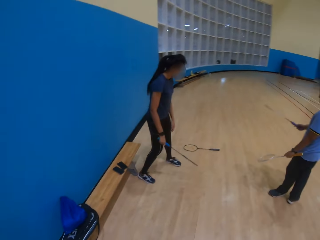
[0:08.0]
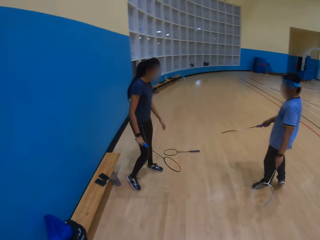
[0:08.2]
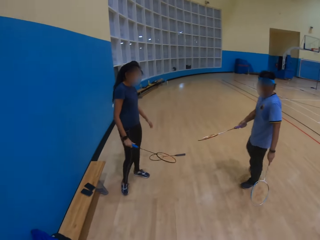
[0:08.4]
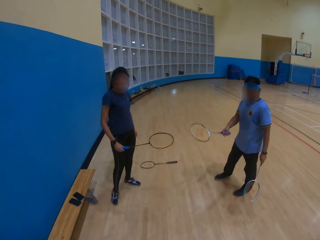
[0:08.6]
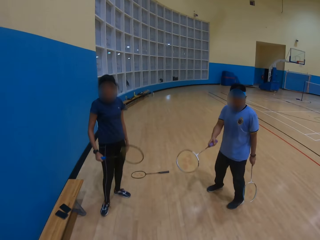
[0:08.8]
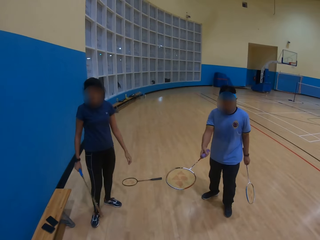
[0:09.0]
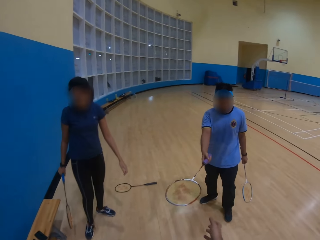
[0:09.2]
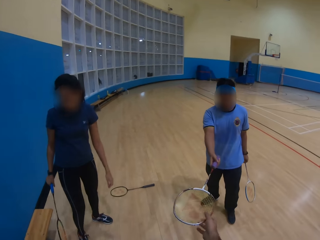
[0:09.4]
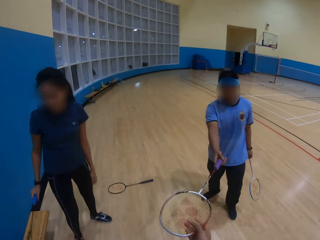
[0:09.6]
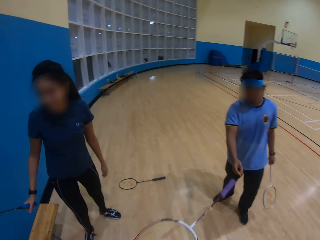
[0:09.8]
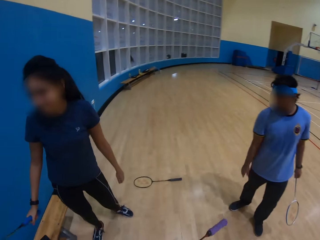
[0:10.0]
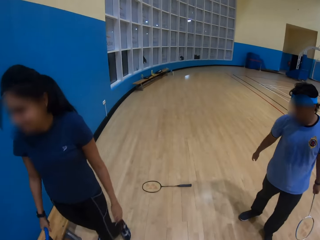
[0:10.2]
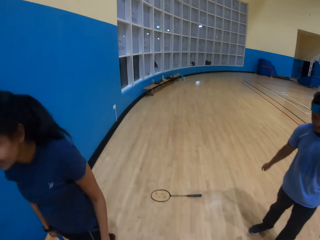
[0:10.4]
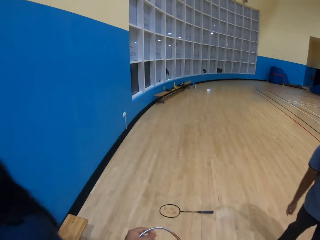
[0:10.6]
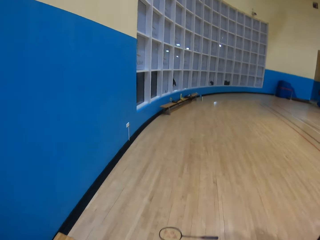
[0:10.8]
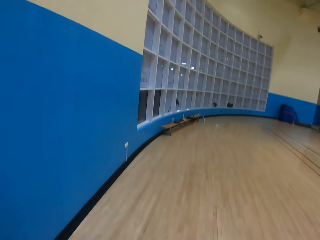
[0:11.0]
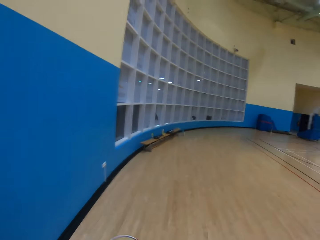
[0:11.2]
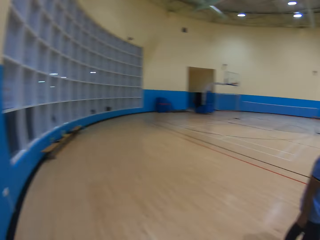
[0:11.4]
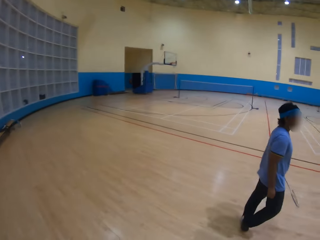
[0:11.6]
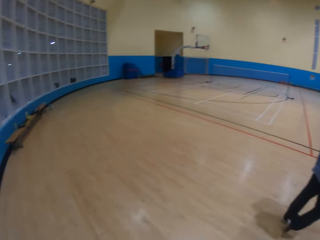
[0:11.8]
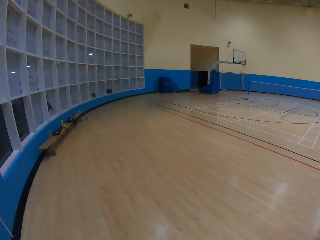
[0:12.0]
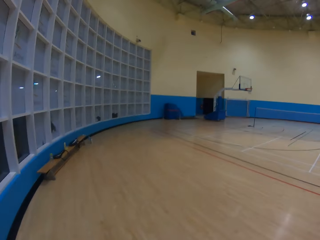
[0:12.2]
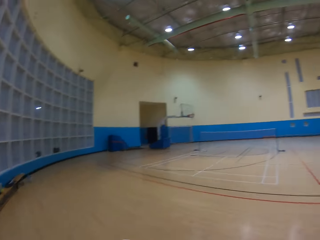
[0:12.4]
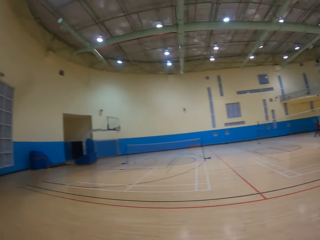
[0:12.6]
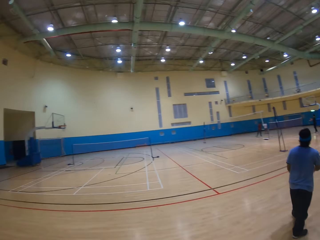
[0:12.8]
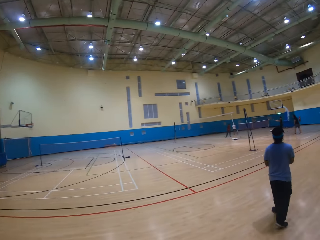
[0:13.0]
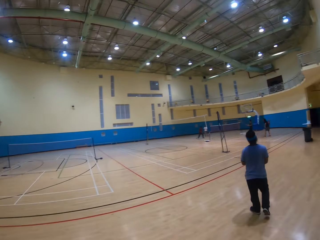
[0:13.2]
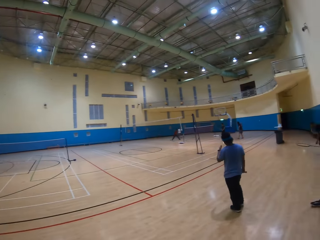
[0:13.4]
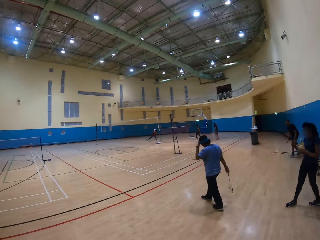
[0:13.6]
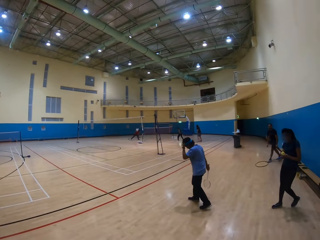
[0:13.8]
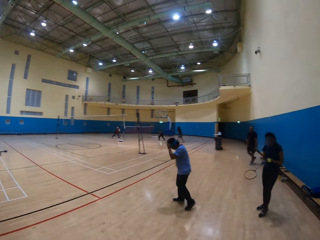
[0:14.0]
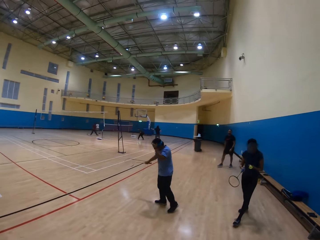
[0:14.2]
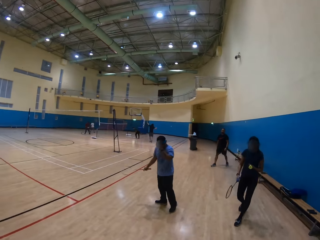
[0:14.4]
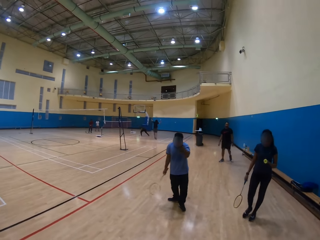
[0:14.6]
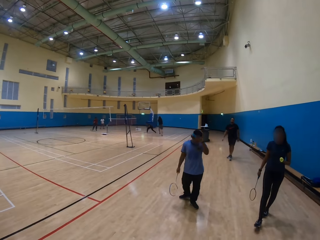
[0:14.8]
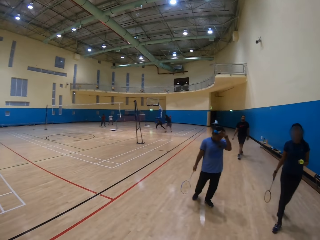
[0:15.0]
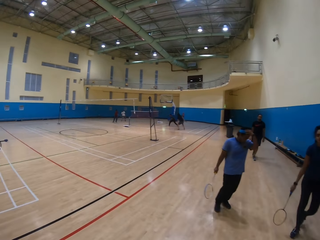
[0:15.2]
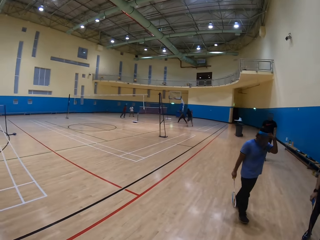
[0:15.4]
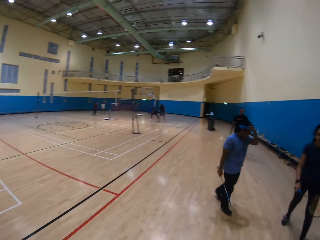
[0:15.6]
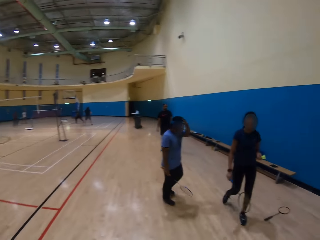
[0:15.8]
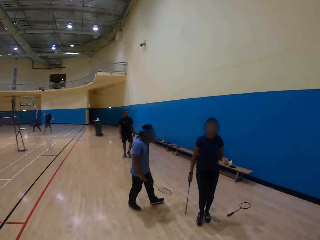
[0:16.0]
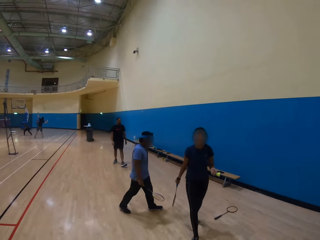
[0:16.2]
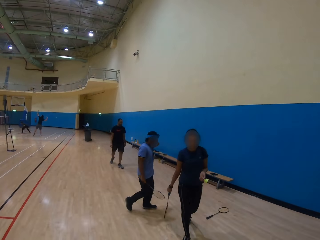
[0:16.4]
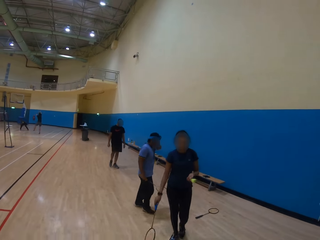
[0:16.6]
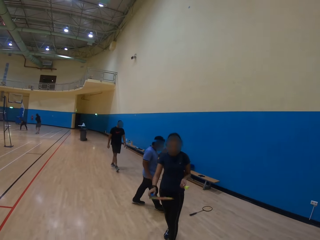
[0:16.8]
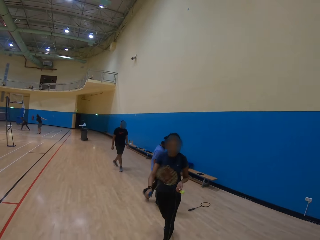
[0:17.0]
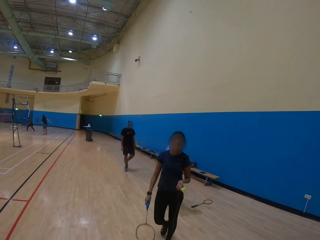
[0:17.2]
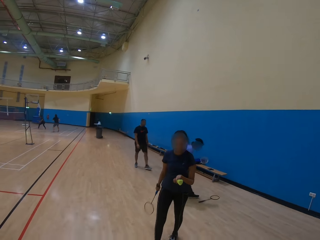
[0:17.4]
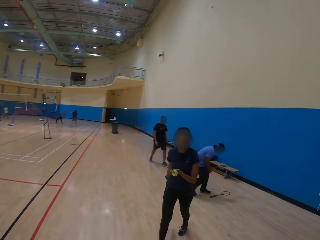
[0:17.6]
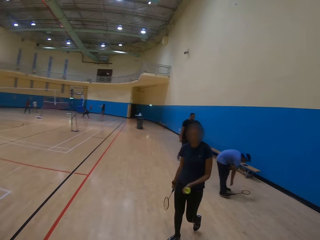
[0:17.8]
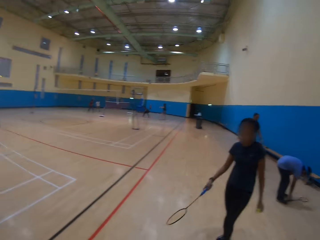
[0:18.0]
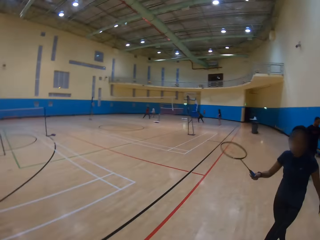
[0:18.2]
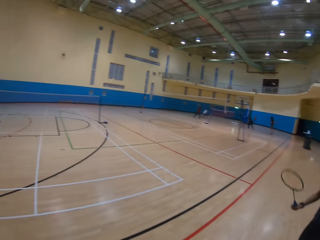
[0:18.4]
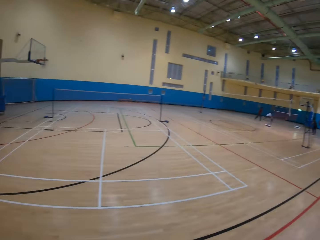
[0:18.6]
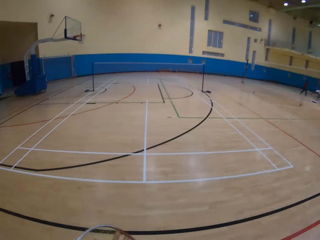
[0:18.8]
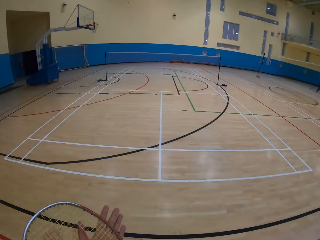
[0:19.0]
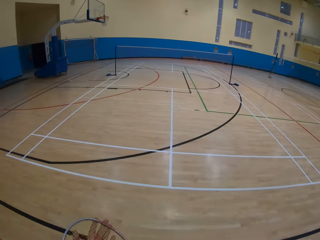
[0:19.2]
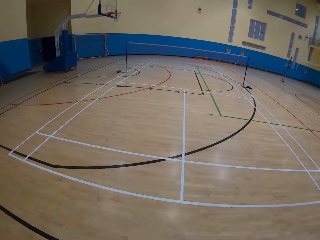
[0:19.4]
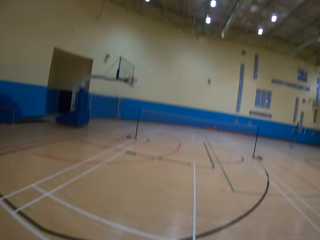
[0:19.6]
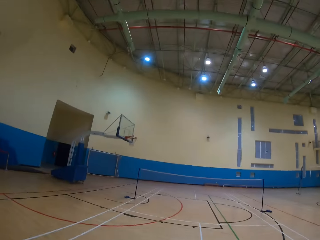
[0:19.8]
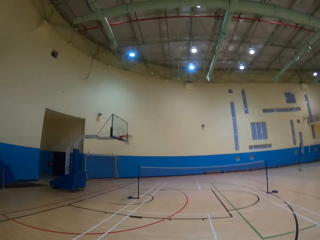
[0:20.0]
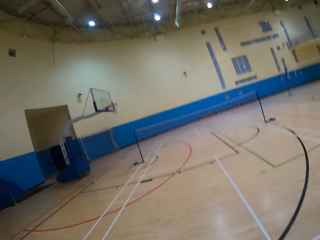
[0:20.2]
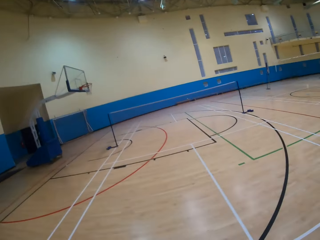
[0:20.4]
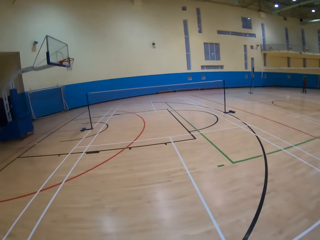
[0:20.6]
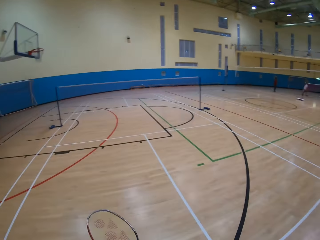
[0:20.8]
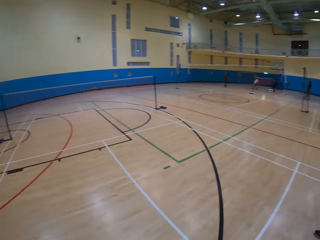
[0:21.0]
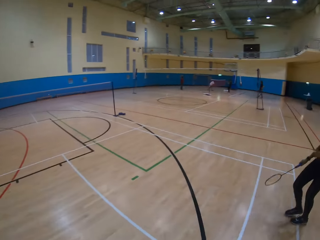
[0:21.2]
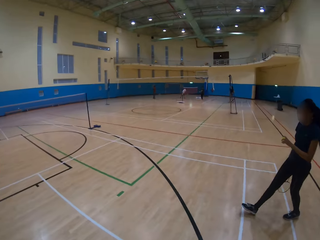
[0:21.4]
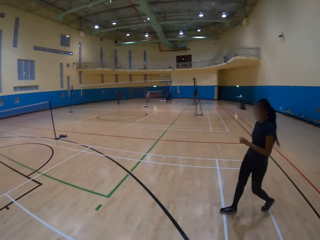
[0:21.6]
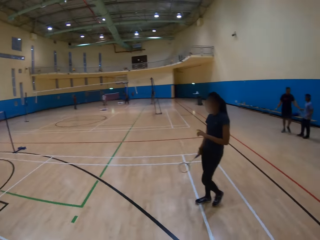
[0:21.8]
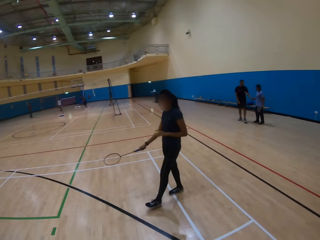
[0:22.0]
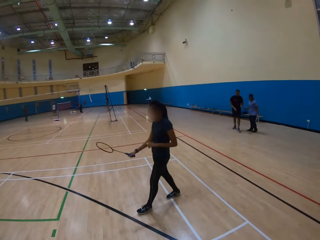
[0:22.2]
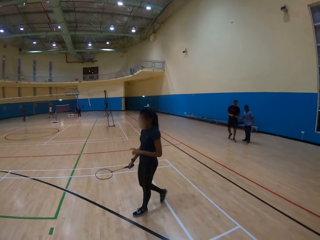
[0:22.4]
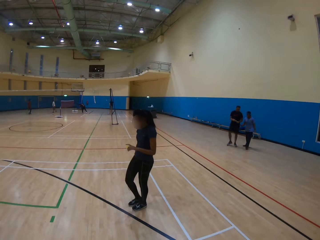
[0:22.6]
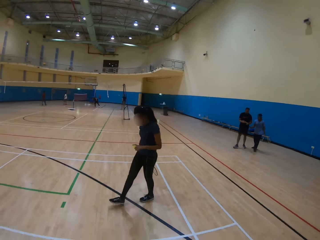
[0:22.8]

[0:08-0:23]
A man interacts with a woman. The man passes a racket to the camera wearer. The man drops the racket on the floor. The woman moves around. The man walks around the room. The woman walks around the room. The man picks up a shuttlecock from the ground. The camera wearer walks around. The woman walks around.

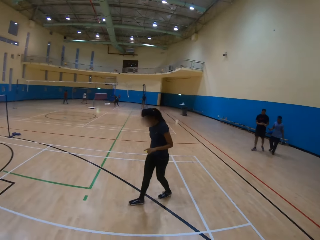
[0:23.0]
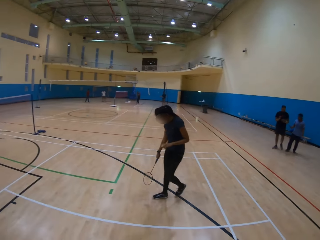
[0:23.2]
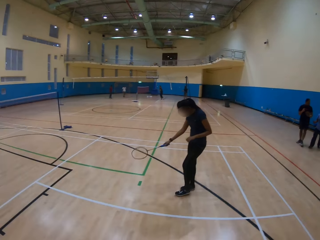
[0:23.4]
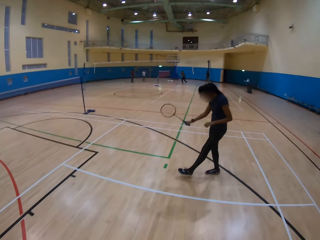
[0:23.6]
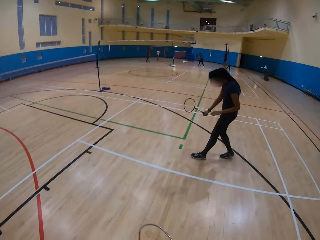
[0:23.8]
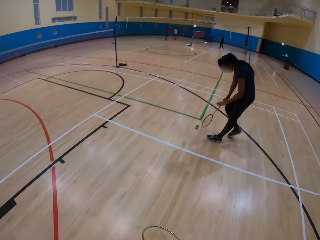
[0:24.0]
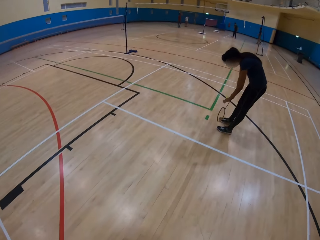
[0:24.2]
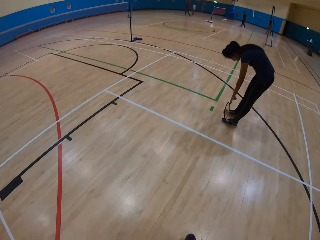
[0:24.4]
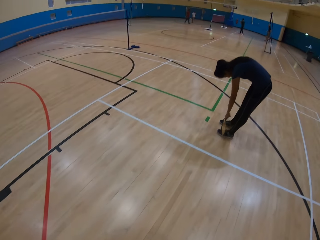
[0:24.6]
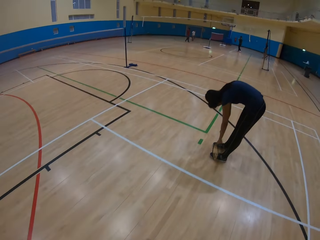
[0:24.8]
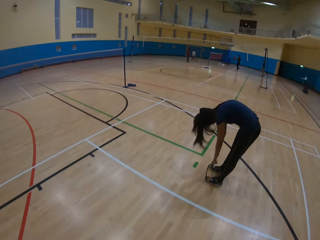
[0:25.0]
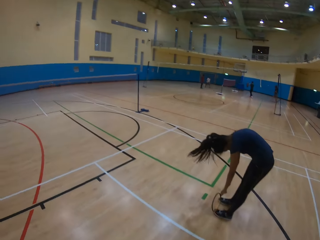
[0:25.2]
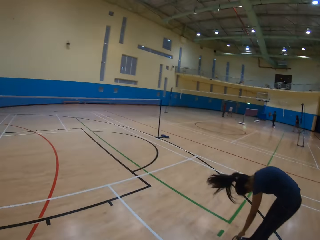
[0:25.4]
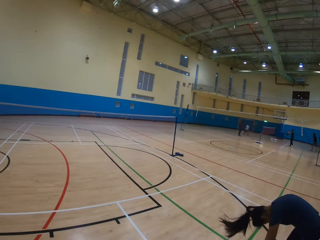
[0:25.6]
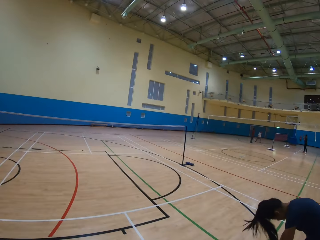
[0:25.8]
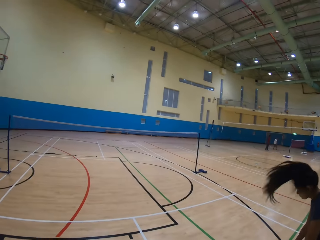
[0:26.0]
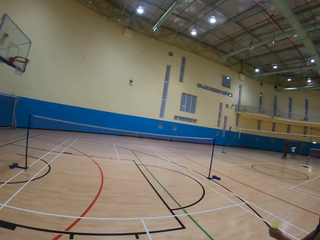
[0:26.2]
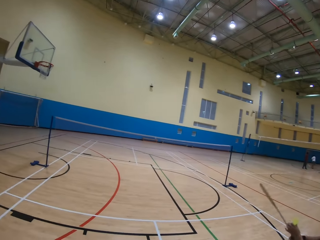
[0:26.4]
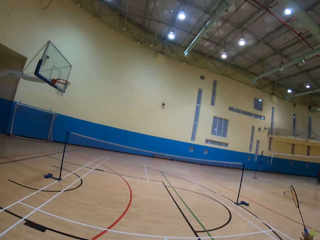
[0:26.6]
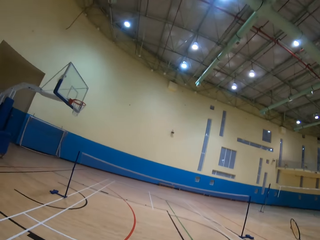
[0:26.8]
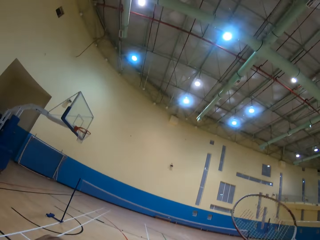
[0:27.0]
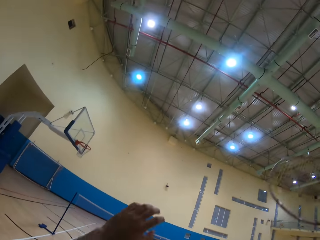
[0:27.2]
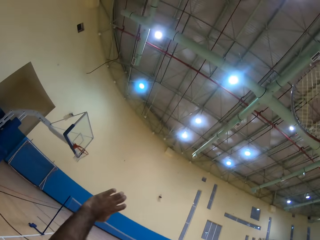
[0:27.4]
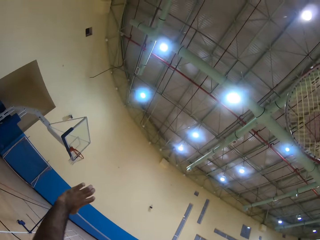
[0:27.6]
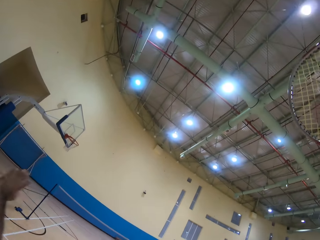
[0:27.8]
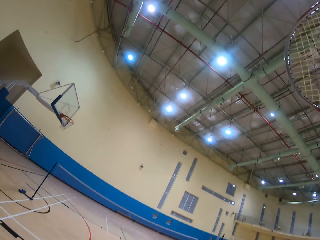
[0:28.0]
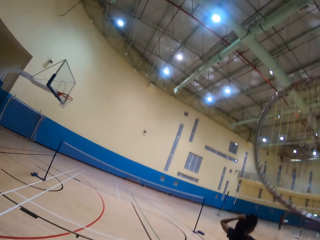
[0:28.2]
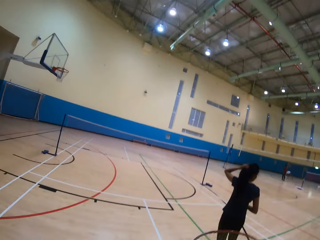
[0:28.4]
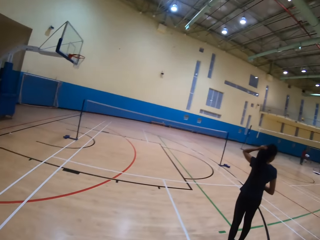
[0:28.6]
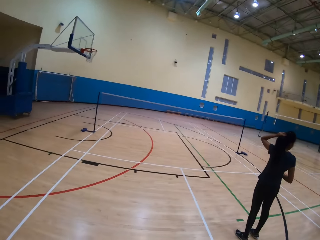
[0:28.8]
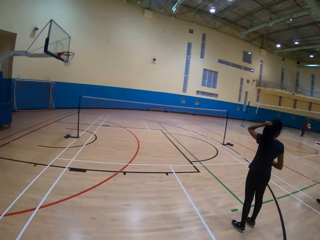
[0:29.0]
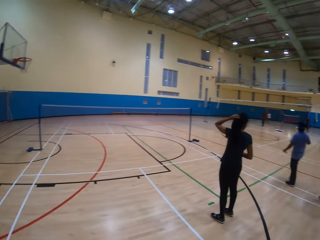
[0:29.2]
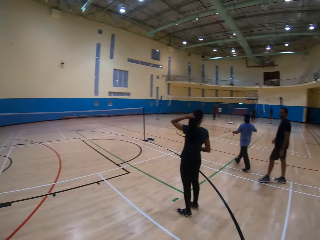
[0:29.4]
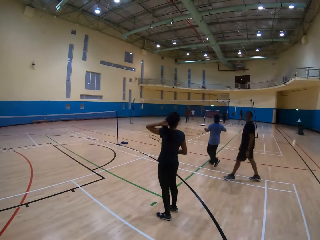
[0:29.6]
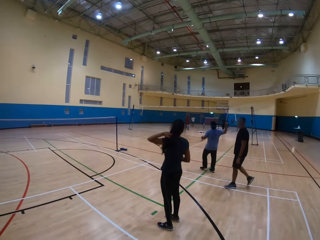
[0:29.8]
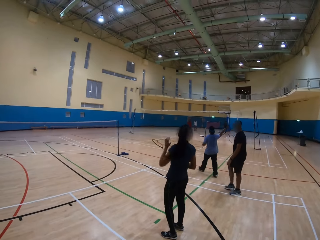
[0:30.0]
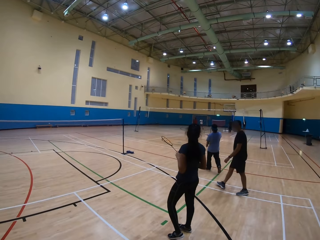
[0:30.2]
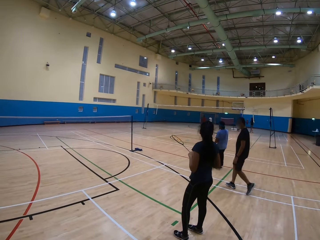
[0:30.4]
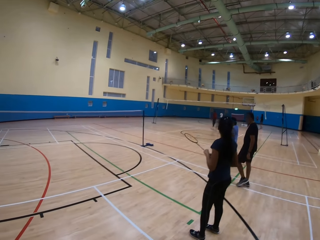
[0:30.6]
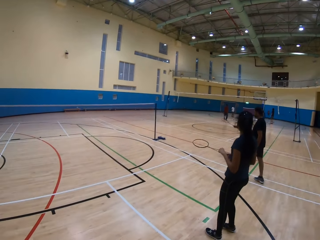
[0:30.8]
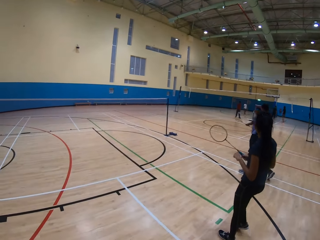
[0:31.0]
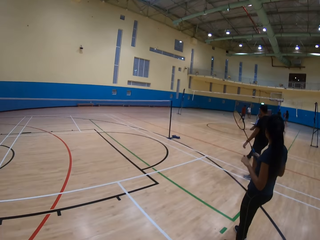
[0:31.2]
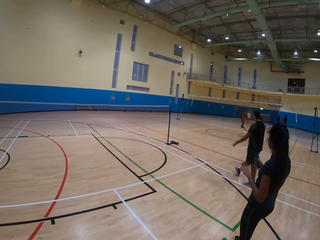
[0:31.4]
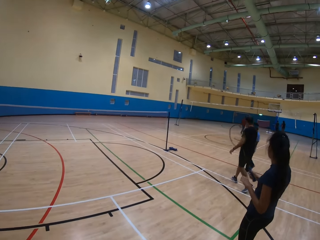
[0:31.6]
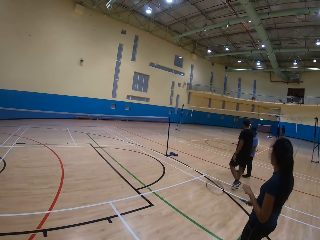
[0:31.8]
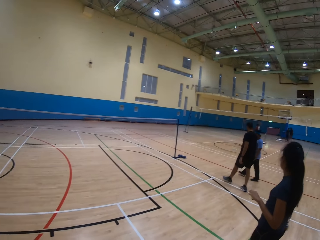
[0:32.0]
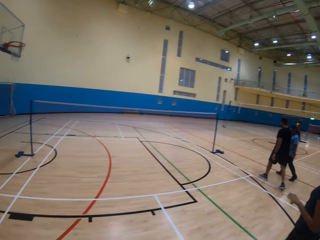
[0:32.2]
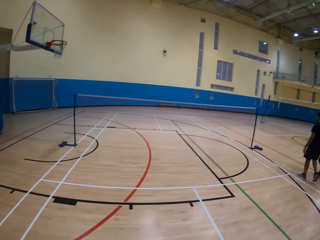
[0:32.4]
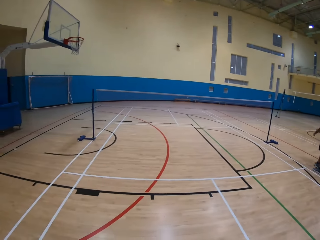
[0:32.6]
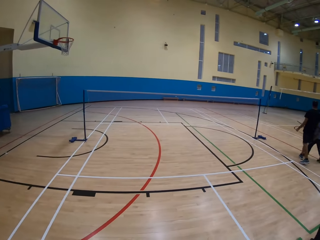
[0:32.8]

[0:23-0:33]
The woman bends down. The camera wearer walks around. They do something. The man walks around the room. Another man walks around the room. The woman does something.
